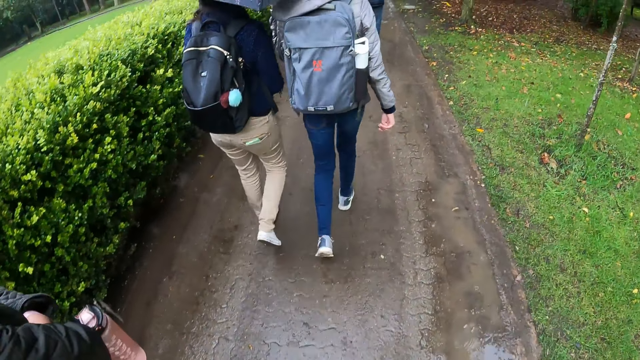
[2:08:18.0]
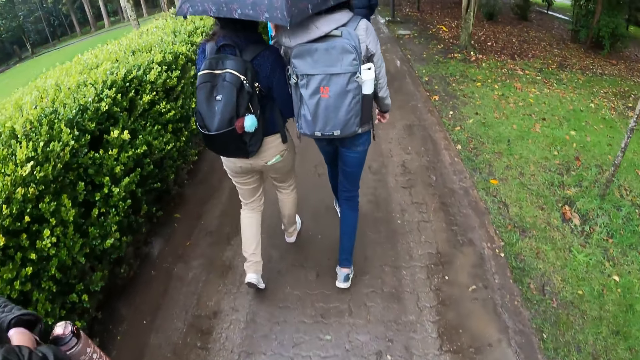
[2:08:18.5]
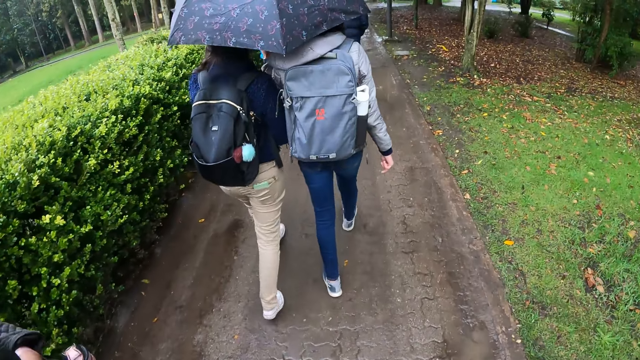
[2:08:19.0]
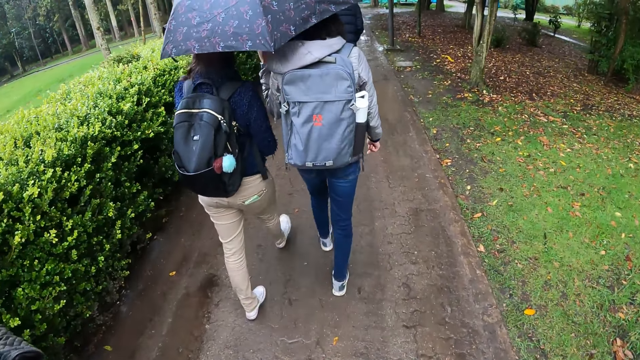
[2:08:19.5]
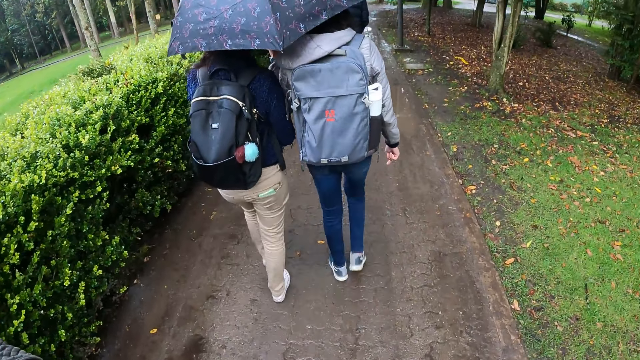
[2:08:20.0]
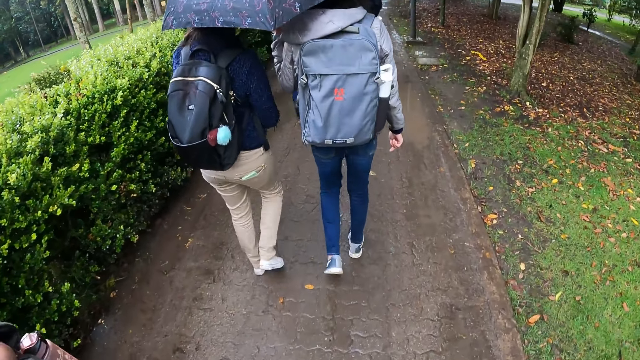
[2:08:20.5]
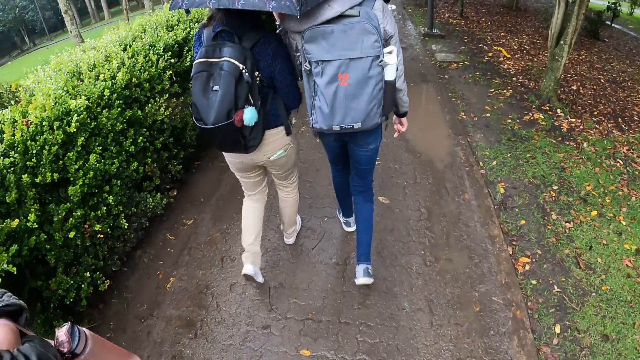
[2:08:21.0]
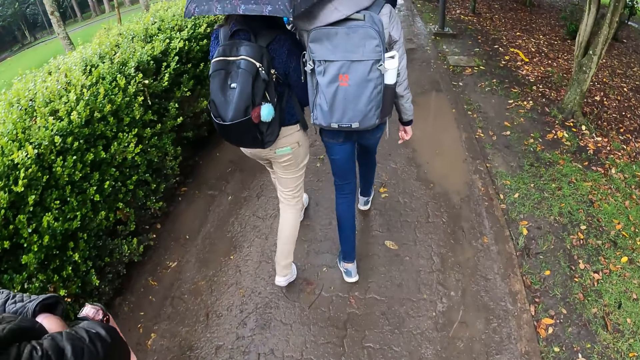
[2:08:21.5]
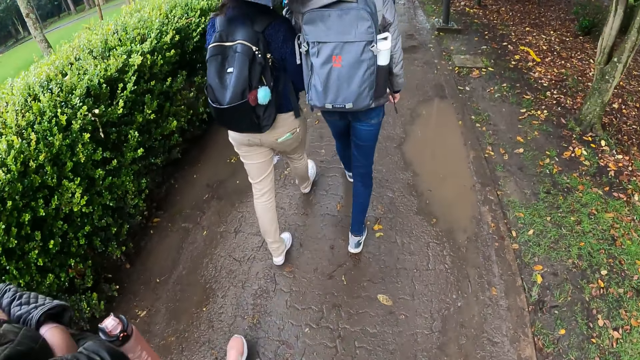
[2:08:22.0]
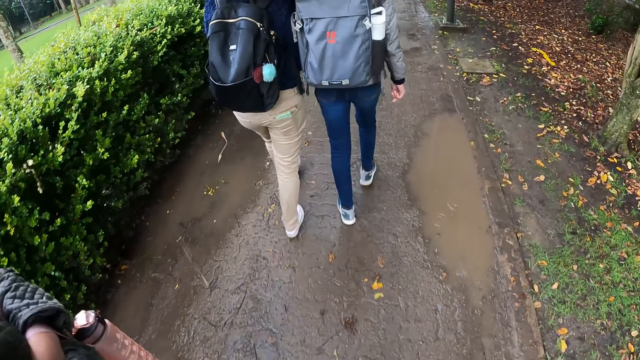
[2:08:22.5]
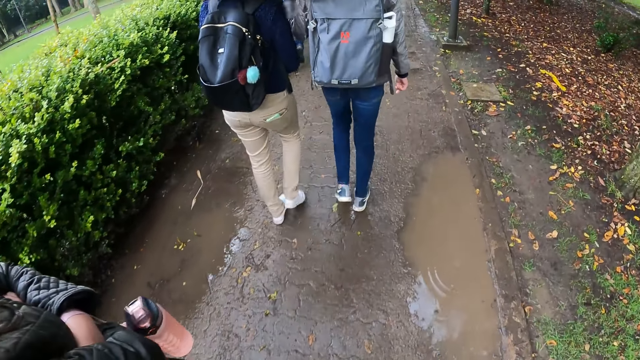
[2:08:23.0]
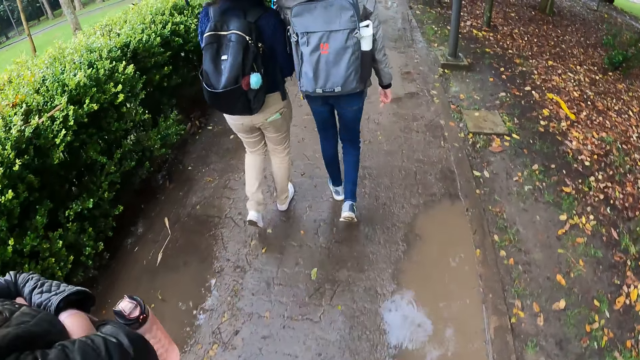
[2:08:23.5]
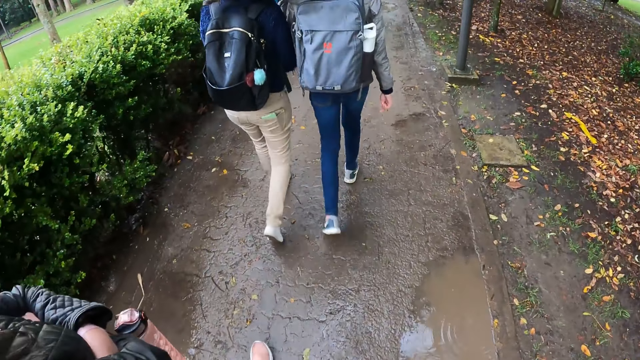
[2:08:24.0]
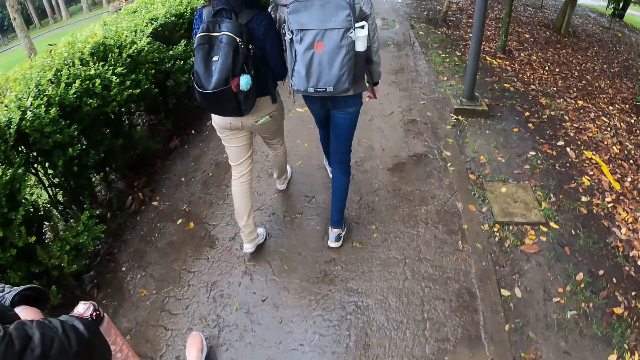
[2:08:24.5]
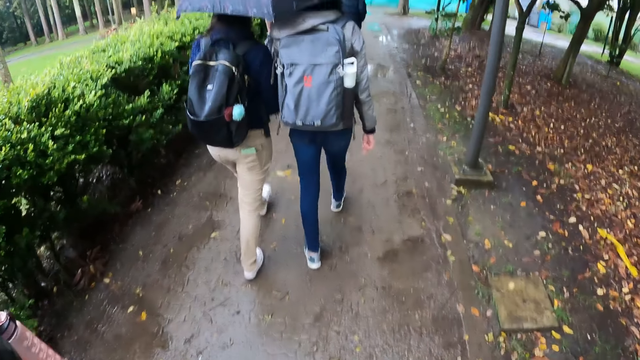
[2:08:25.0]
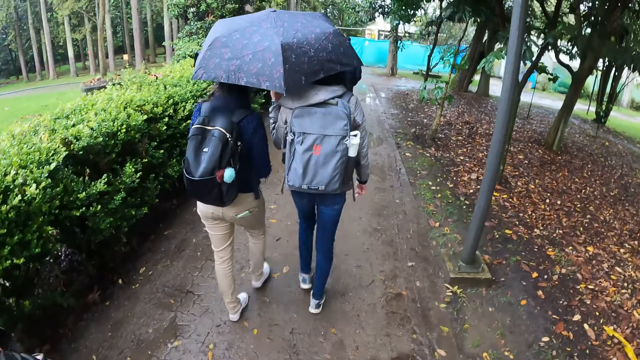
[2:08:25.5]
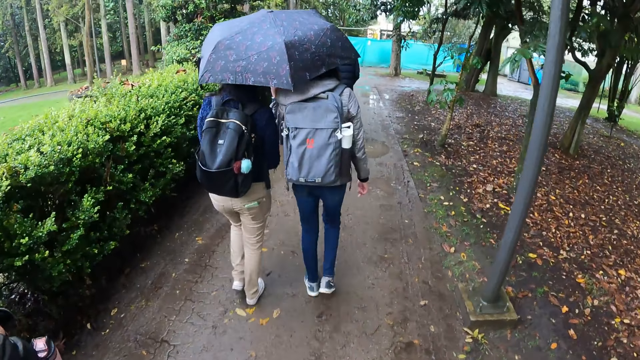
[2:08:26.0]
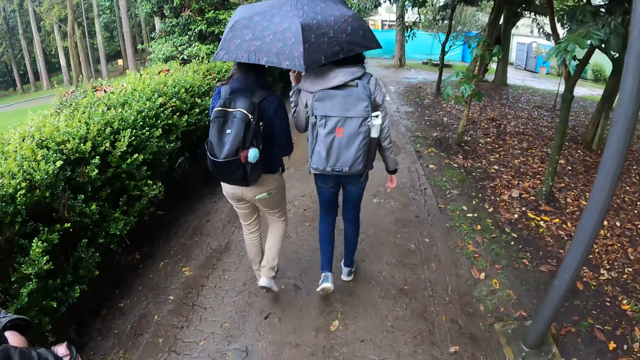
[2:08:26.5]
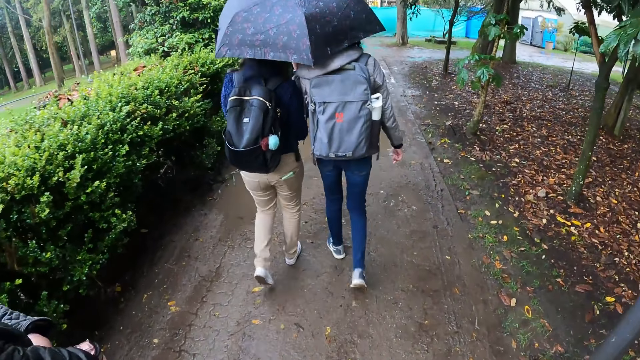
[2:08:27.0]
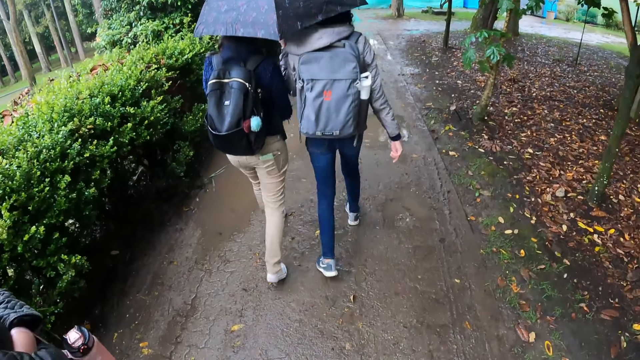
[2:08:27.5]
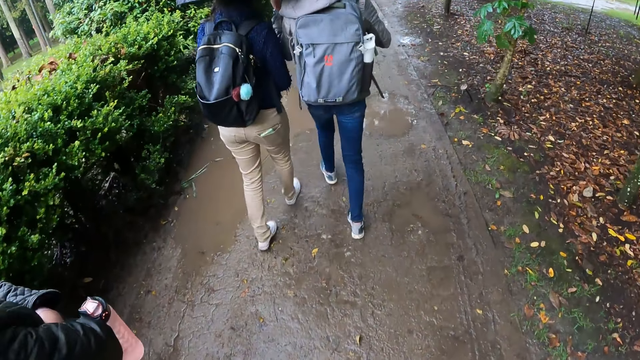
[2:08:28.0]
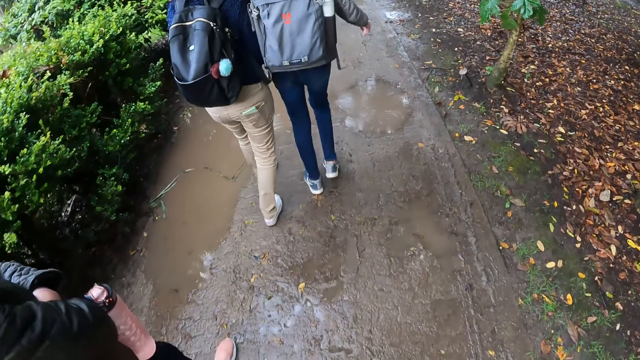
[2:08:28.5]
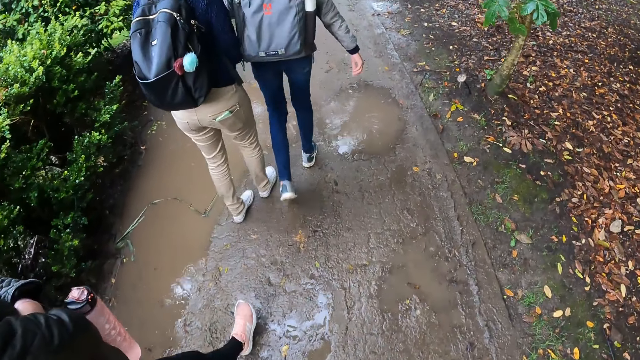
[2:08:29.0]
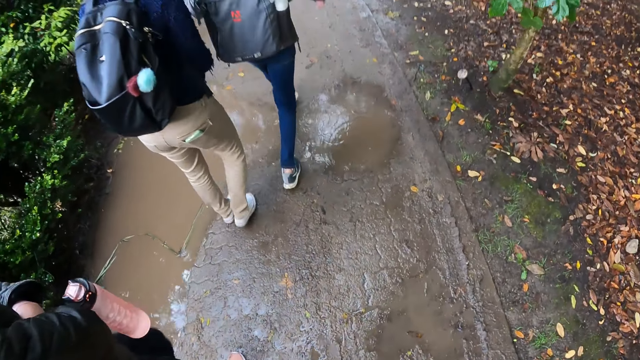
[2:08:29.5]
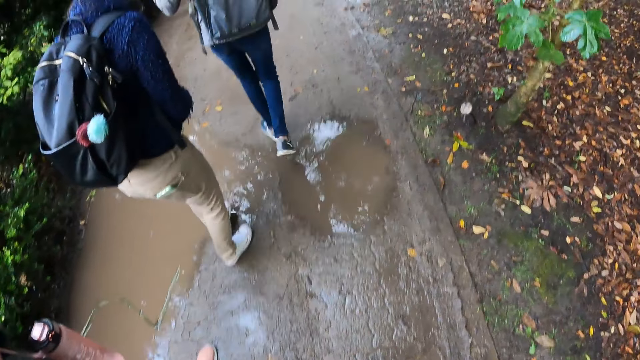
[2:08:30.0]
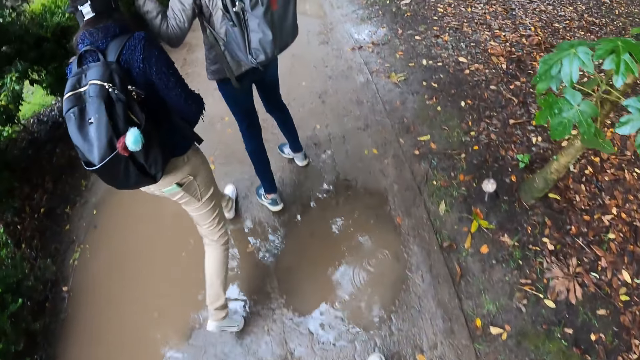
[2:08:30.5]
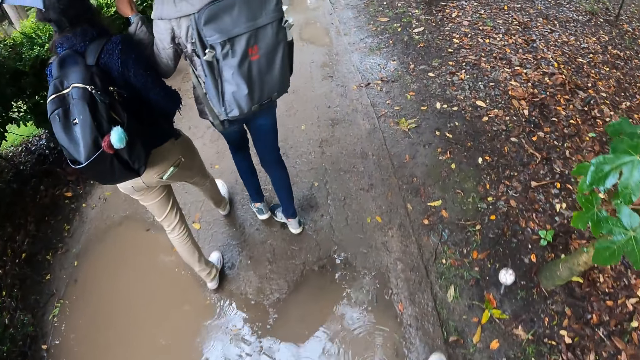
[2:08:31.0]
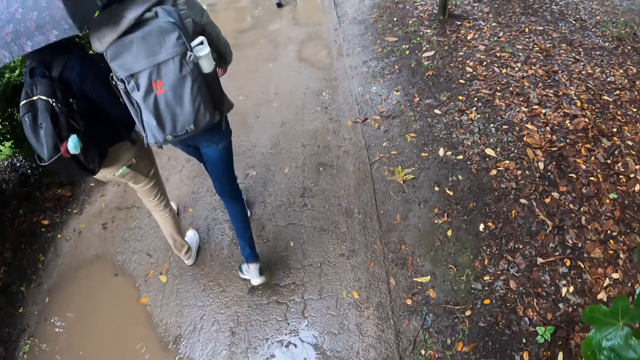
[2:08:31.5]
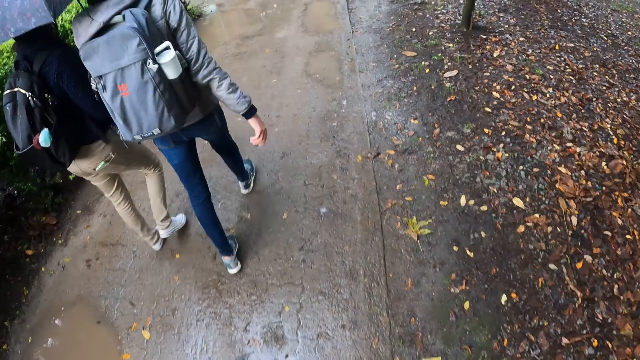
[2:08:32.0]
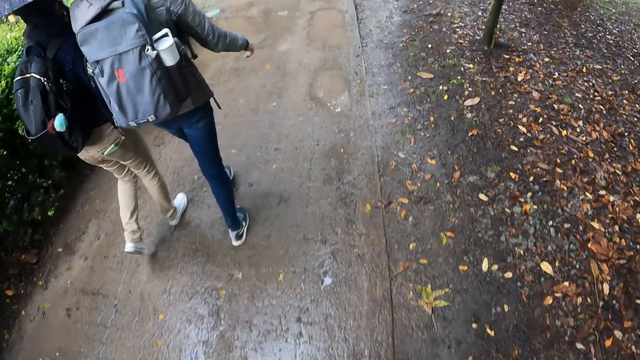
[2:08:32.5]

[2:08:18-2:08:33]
The camera wearer looks up. They look down.

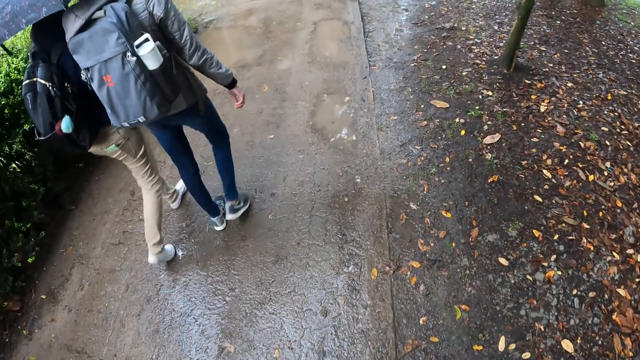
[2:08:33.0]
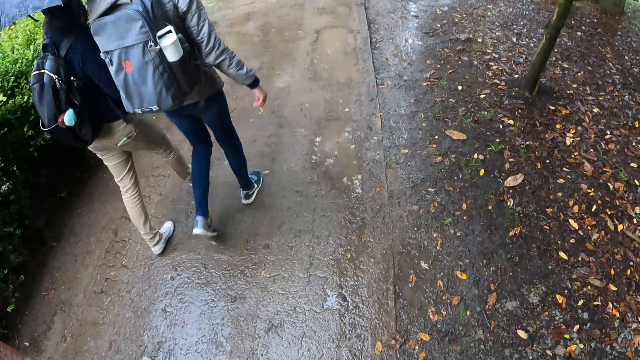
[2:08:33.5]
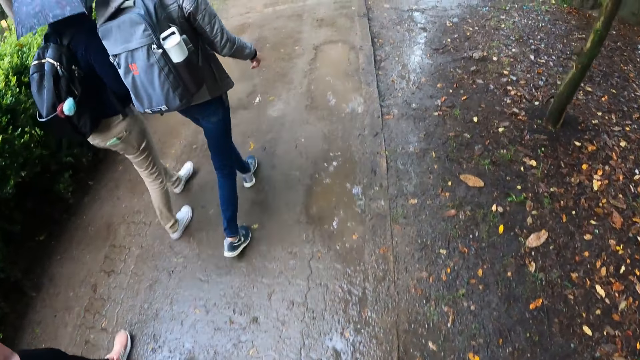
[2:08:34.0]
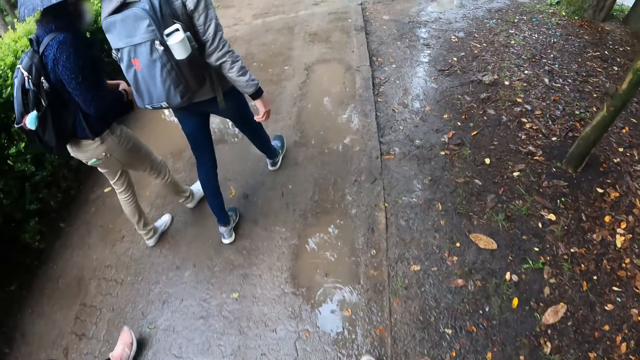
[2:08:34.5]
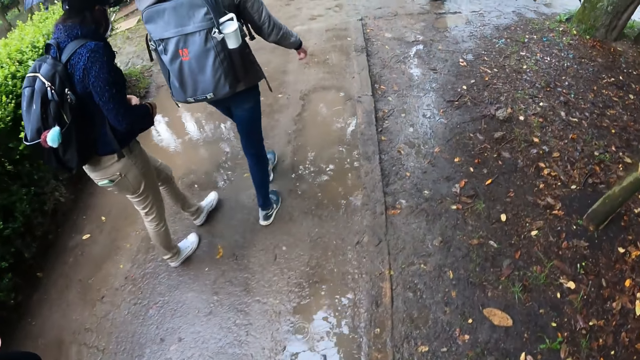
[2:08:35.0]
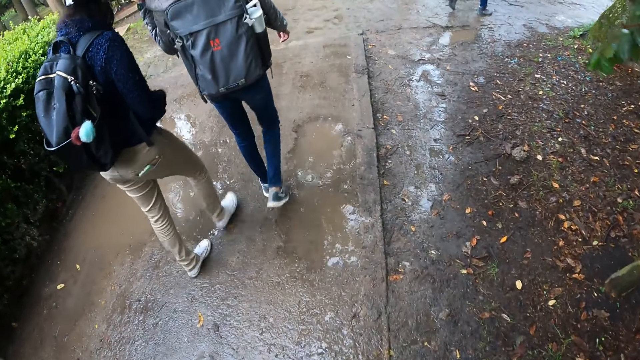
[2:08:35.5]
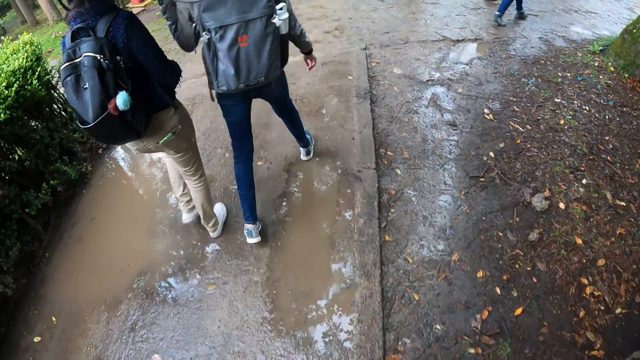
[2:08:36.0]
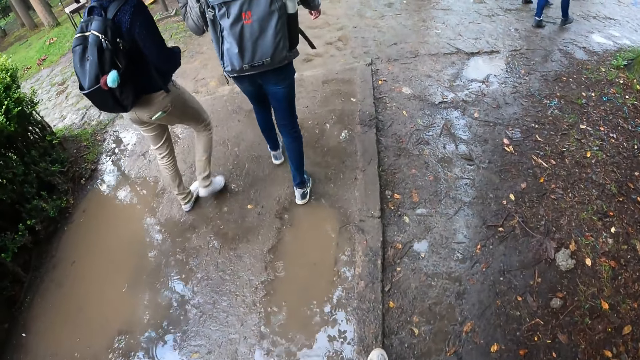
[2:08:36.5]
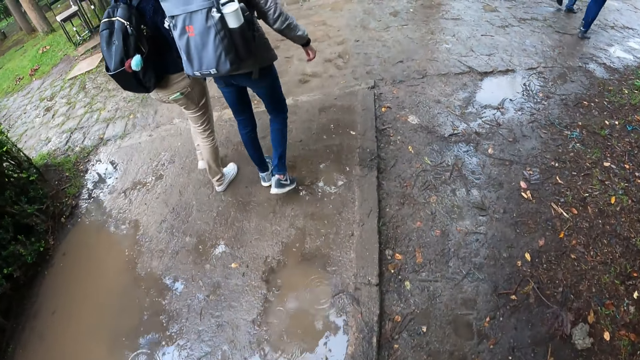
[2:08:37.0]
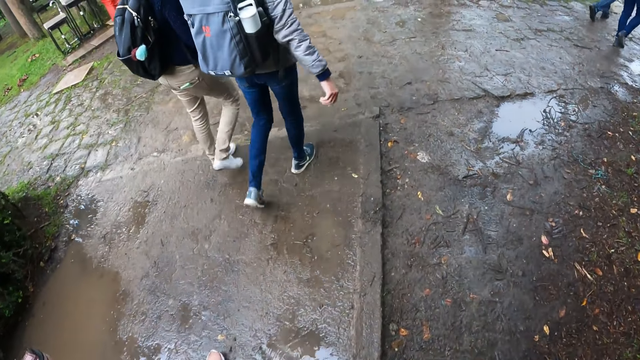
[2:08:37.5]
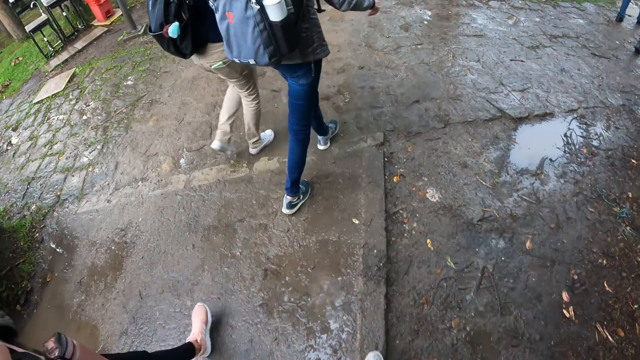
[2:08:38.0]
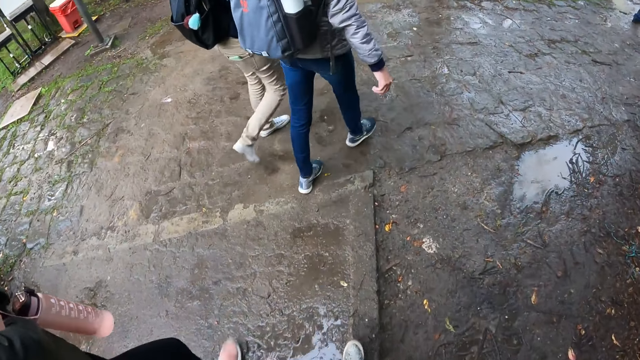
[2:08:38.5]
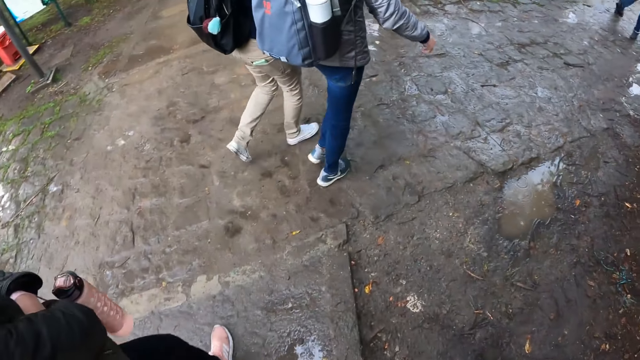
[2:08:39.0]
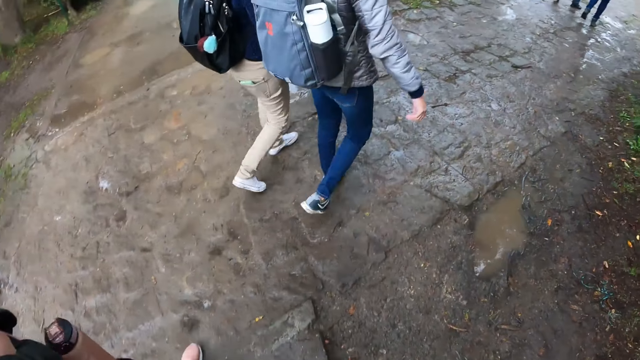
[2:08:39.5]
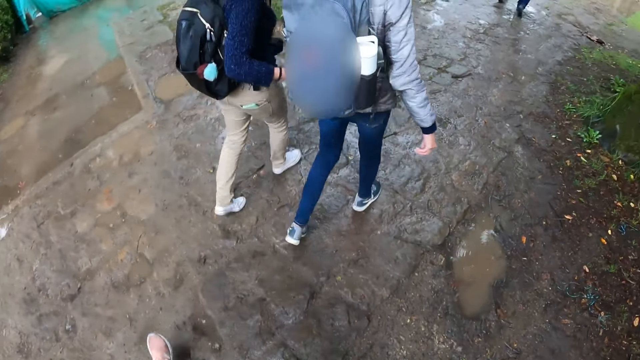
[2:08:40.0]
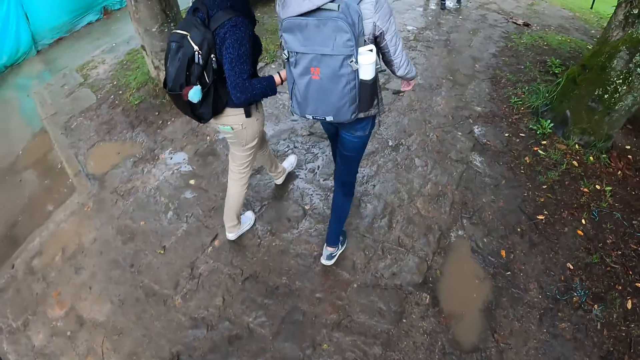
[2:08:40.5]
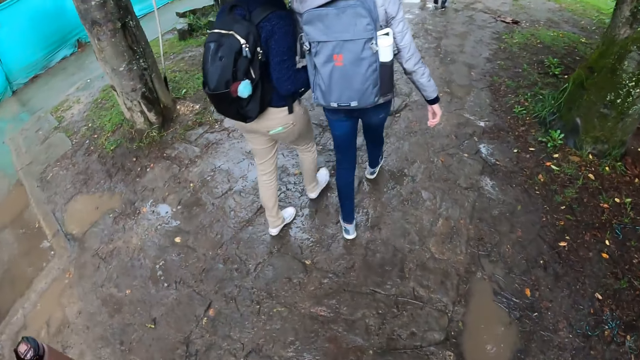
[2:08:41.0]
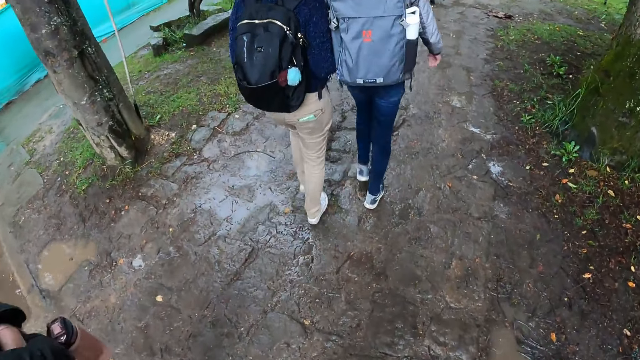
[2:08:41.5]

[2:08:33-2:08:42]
The camera wearer turns right.
